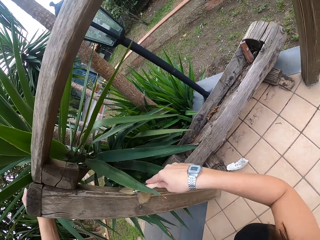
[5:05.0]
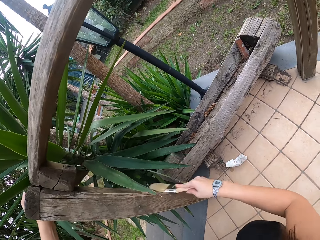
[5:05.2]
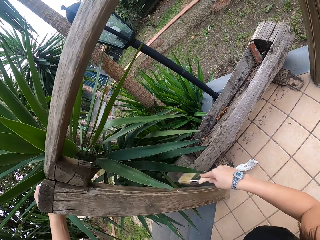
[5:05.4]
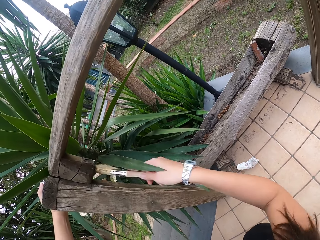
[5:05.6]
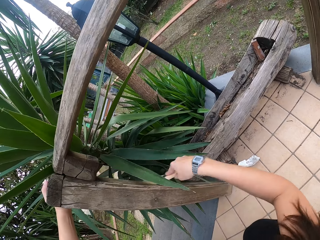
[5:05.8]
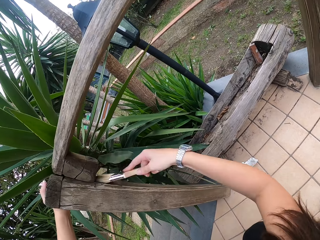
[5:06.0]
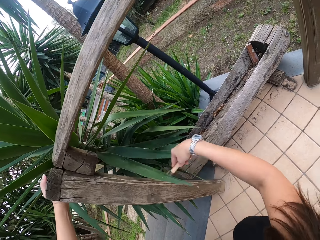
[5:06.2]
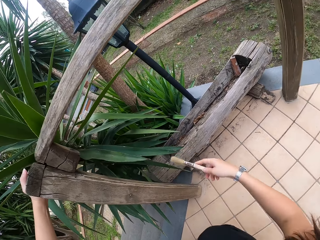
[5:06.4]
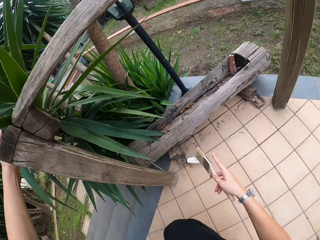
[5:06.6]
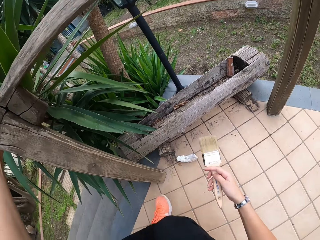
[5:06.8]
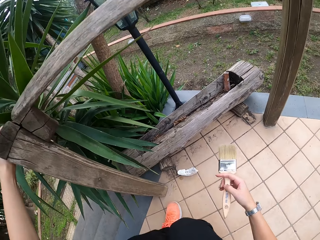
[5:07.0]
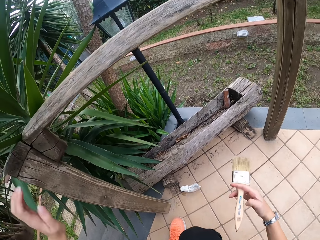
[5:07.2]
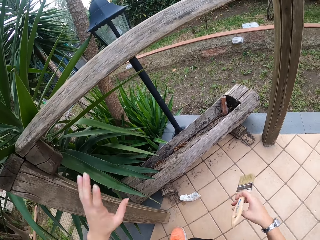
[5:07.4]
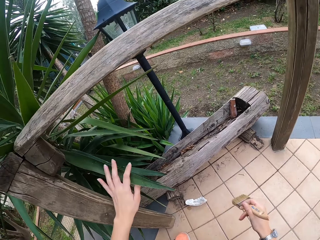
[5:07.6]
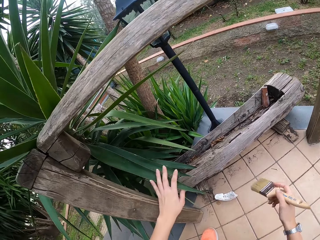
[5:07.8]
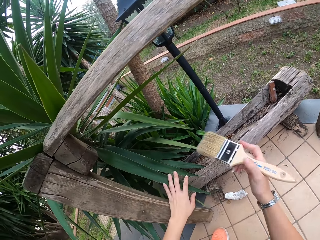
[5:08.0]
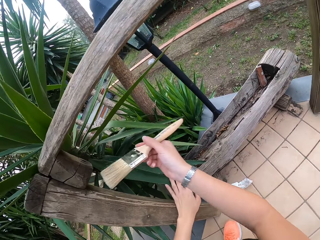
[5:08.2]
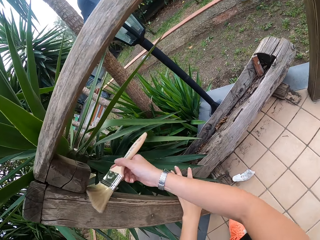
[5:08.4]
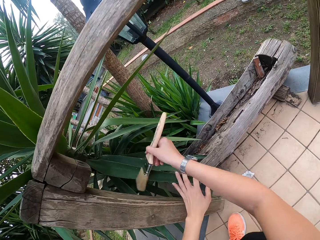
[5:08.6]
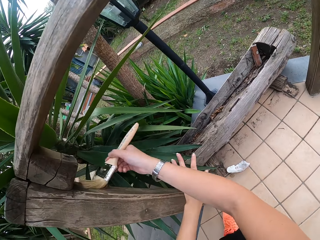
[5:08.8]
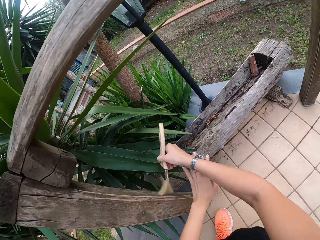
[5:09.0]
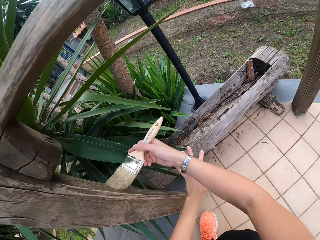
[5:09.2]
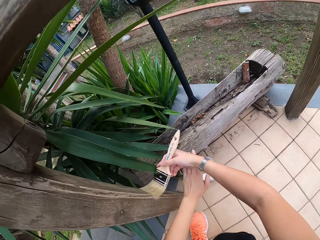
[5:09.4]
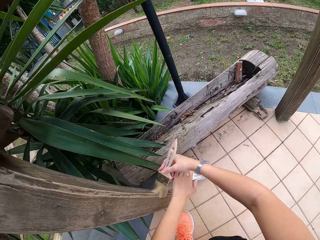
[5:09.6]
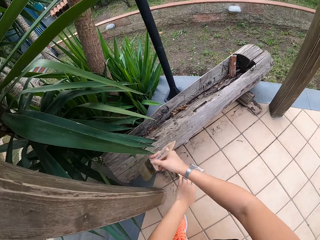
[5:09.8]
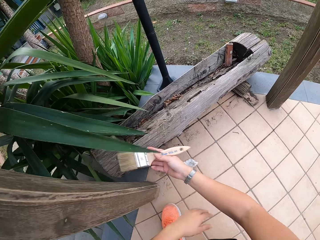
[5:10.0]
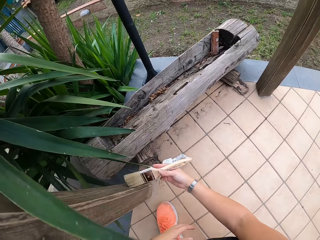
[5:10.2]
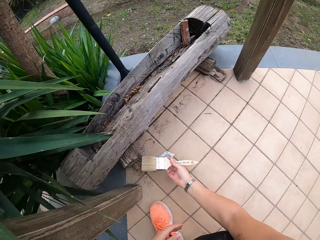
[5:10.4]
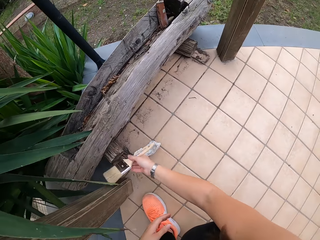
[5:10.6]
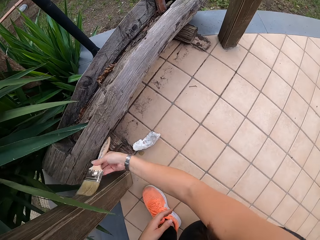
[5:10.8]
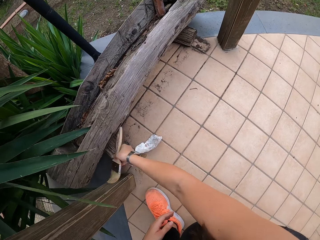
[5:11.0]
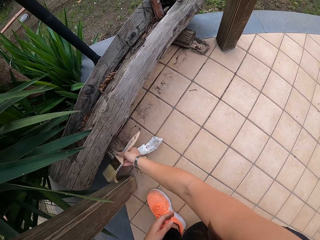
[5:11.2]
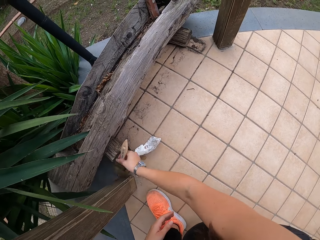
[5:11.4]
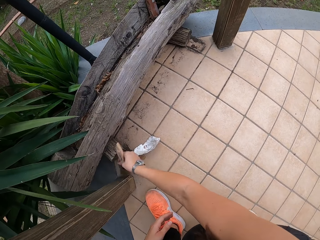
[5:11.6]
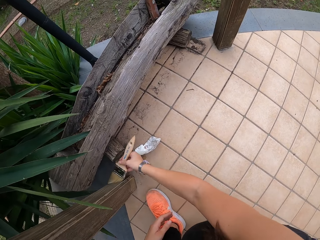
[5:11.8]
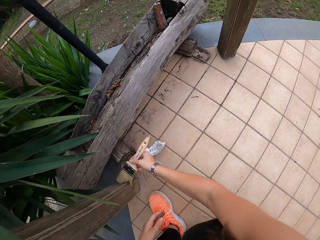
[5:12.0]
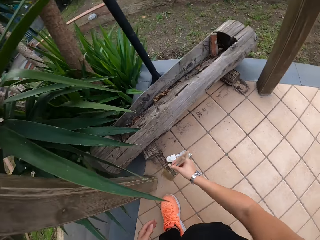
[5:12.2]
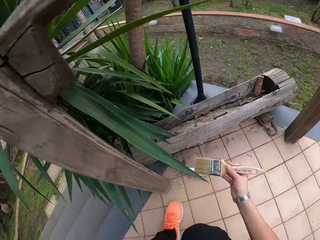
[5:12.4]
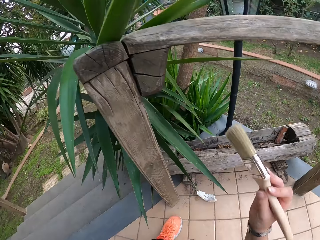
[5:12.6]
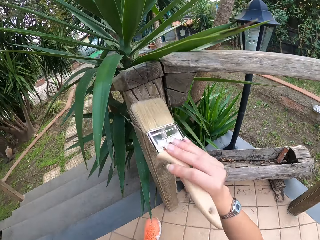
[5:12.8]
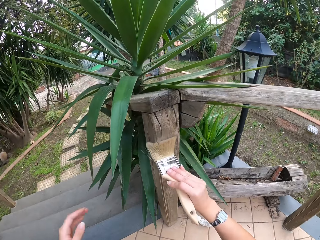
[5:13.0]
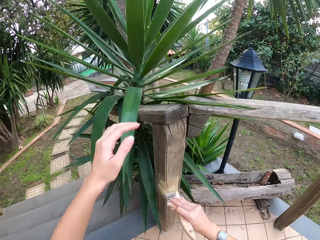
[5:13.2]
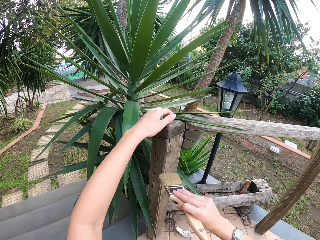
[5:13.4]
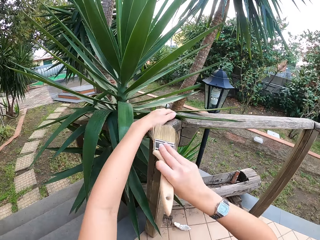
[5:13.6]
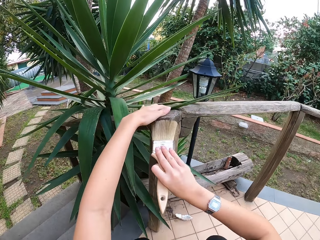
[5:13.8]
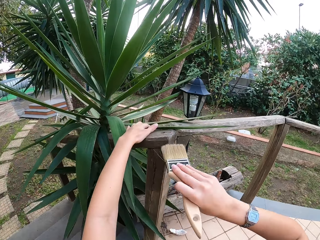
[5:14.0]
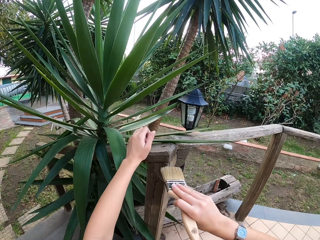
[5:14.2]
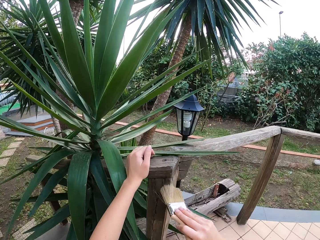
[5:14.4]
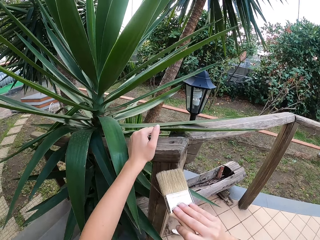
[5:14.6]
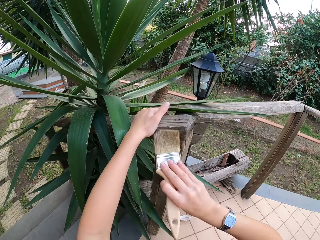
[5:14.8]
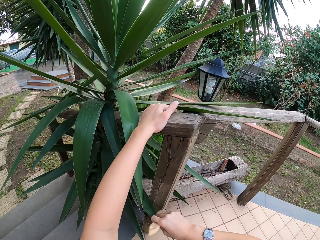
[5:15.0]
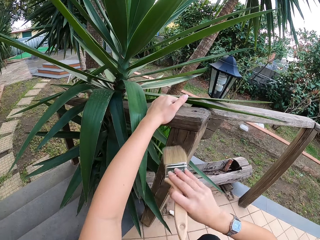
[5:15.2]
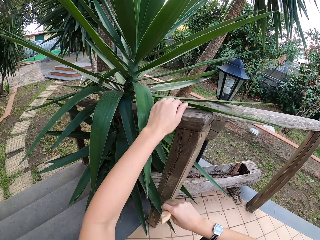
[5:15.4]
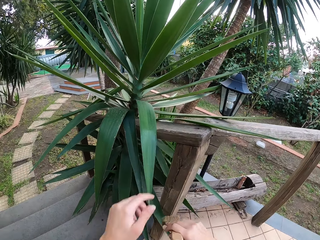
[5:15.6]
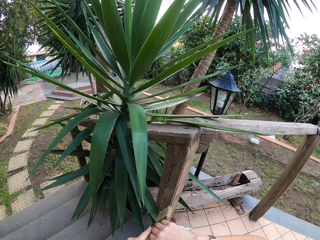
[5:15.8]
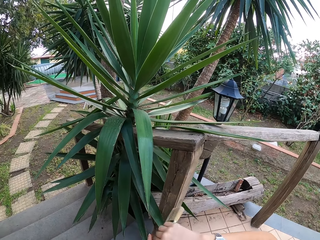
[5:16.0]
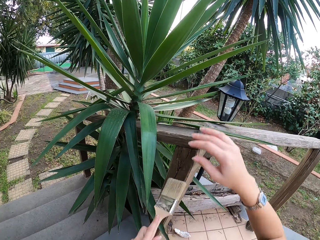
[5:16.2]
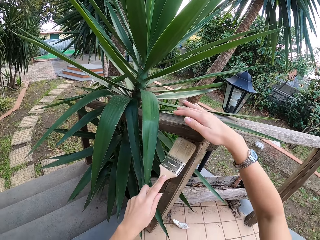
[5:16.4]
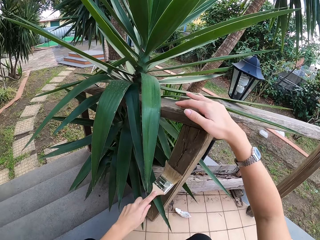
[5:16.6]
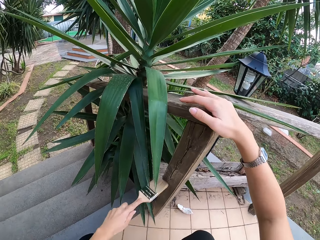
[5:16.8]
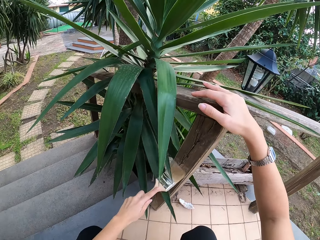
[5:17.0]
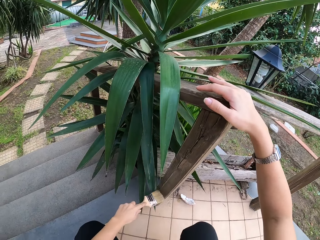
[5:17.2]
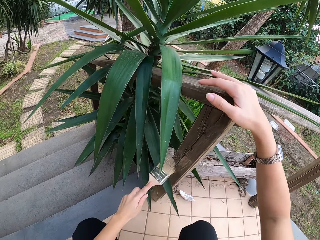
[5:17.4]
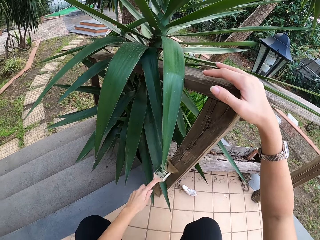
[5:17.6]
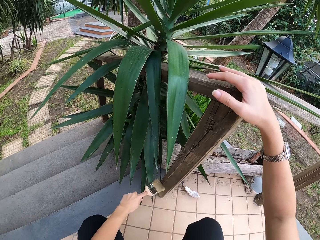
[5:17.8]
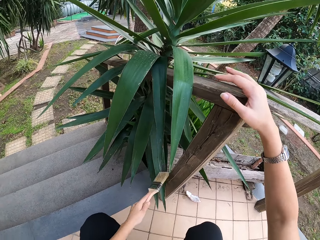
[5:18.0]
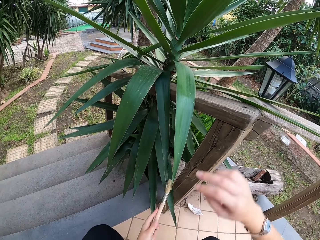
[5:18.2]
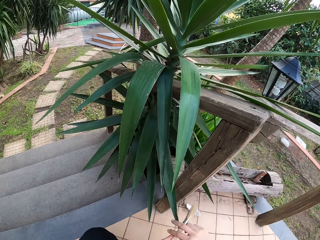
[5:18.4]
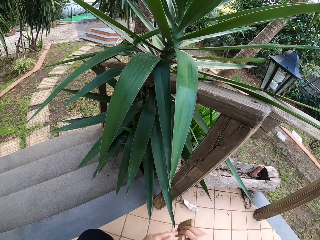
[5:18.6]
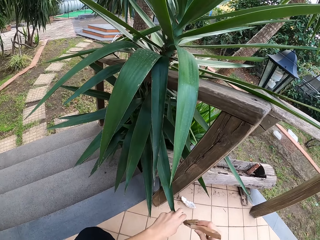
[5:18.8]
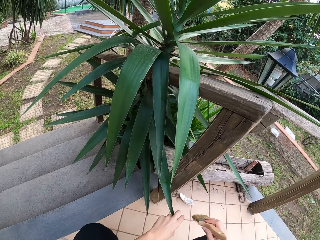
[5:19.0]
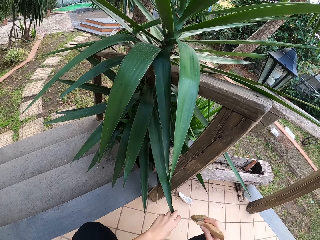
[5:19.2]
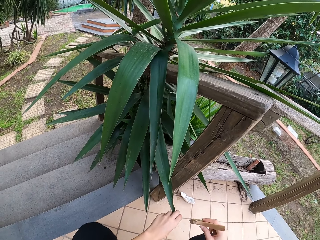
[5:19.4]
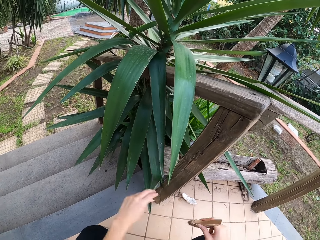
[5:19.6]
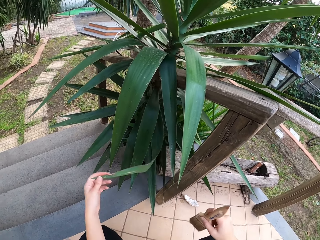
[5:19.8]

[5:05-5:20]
The camera wearer holds the paintbrush. She lets go of the wood. She touches the sisal leaves. She holds a leaf with her left hand. She wipes the wooden handrail with the paintbrush in her right hand. She lets go of the leaves. She brushes the wood with the paintbrush. She holds the handrail with her left hand. She wipes the wooden handrail with the paintbrush in her right hand. She moves the paintbrush in her right hand to her left hand. She wipes the wooden handrail with the paintbrush in her left hand. She holds the wood with the right hand. She moves the paintbrush in her left hand to her right hand. She holds the leaf with her left hand. She pushes the sisal leaf.

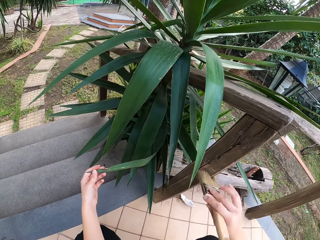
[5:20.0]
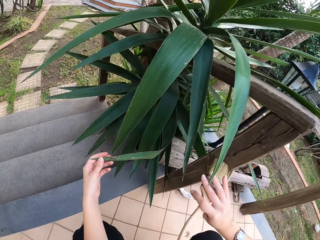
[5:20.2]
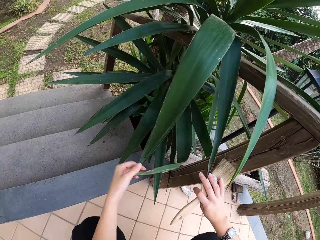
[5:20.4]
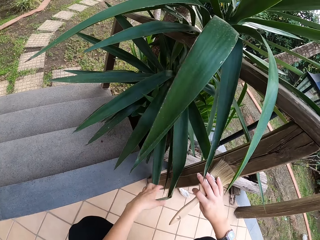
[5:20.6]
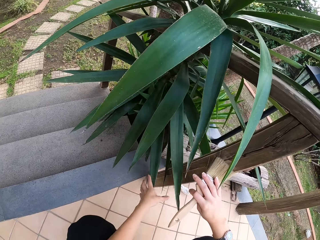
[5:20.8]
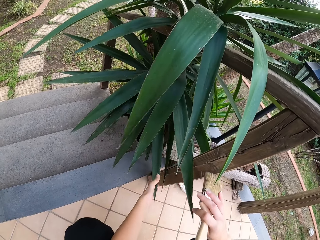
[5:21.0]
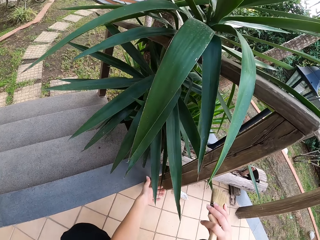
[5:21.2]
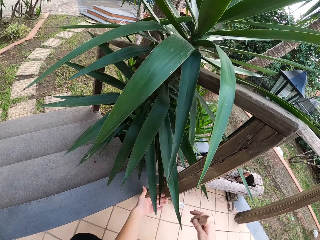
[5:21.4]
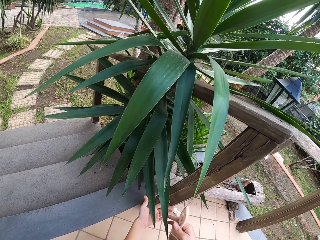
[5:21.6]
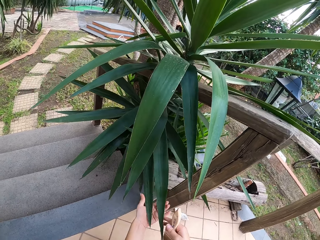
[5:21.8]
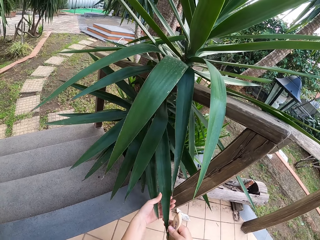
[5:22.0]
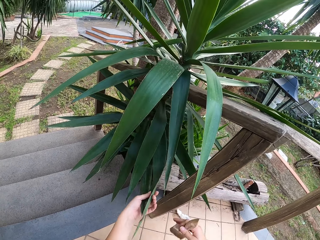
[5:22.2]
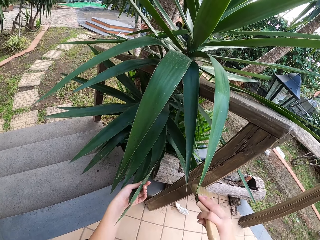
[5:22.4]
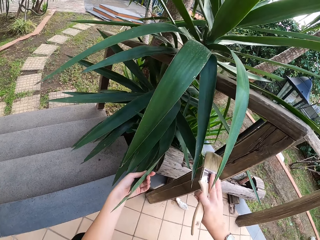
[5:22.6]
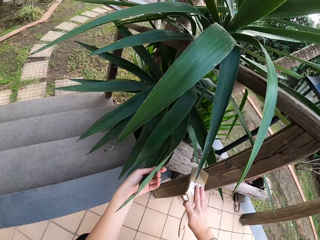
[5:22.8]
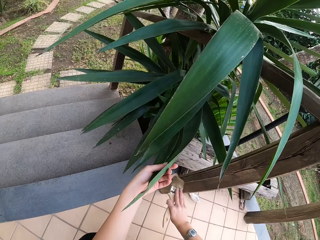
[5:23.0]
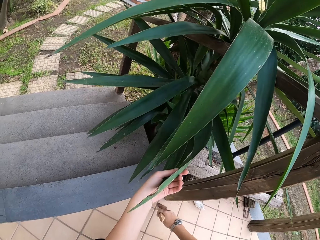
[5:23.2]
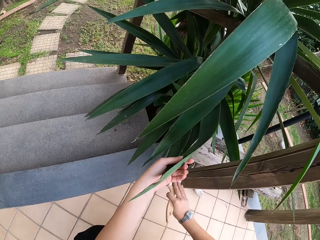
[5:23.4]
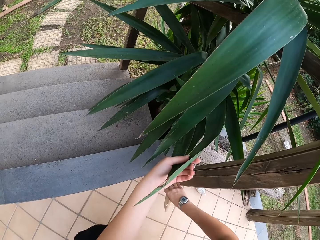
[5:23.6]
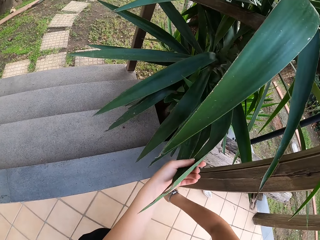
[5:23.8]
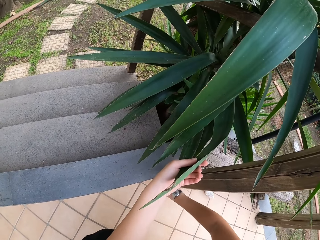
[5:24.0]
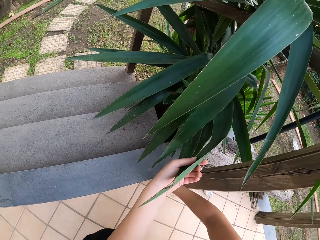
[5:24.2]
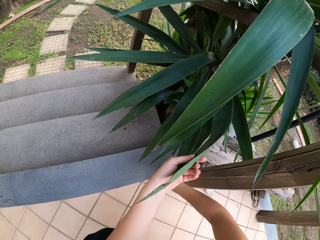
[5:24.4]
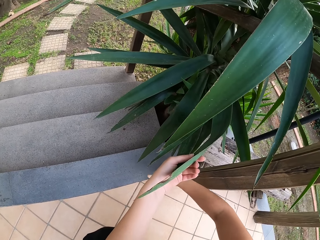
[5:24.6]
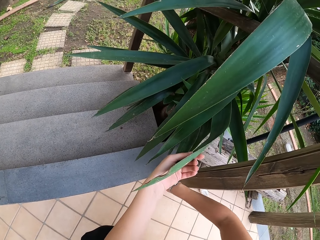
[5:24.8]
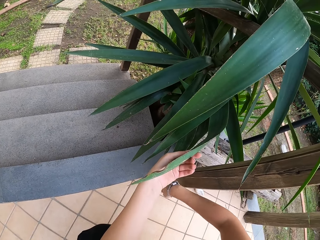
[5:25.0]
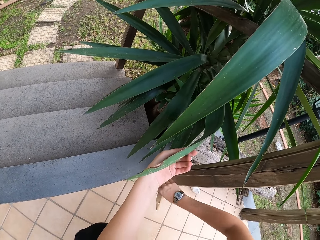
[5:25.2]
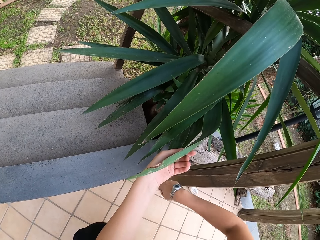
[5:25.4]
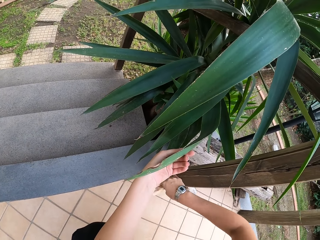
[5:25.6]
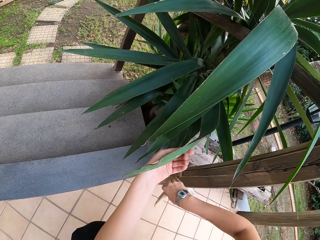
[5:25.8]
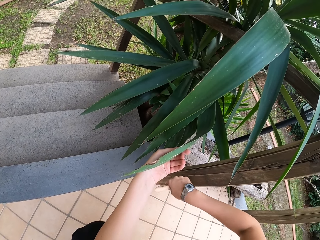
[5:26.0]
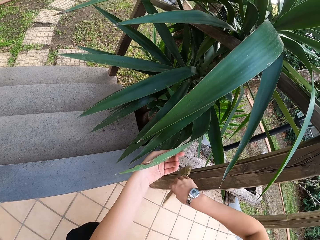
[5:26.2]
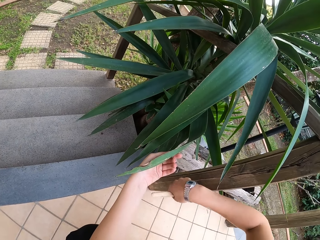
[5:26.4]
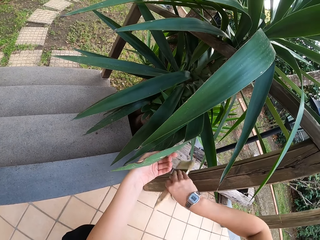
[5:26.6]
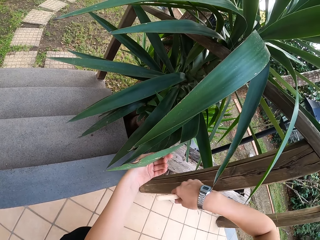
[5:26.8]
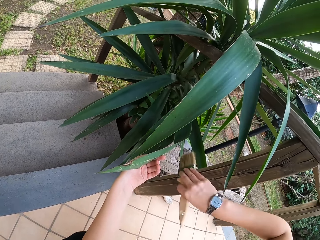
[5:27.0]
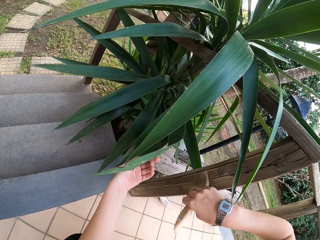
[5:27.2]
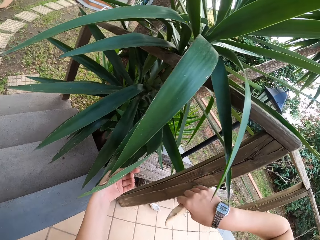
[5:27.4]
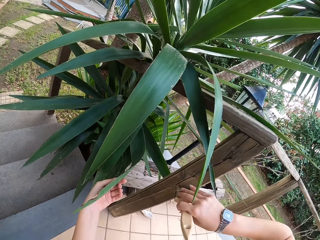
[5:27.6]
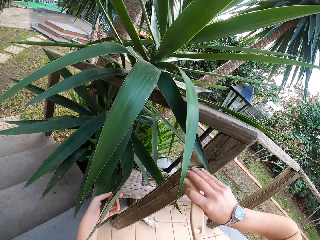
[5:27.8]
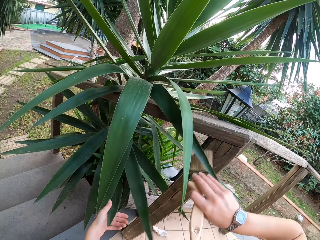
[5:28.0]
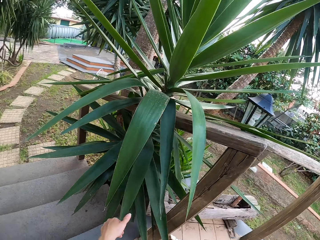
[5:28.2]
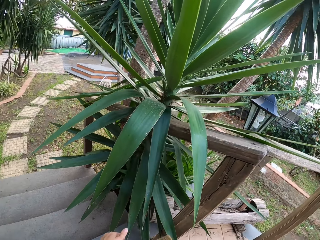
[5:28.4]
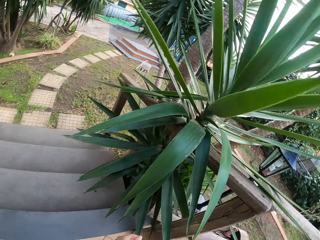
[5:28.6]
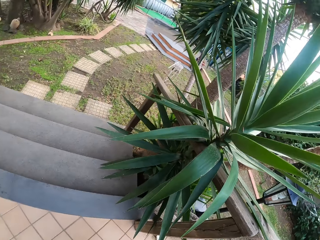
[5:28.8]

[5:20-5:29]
The camera wearer wipes the wooden handrail with the paintbrush in her left hand. She holds leaves with her left hand. She wipes the wooden handrail with the paintbrush in her right hand.
